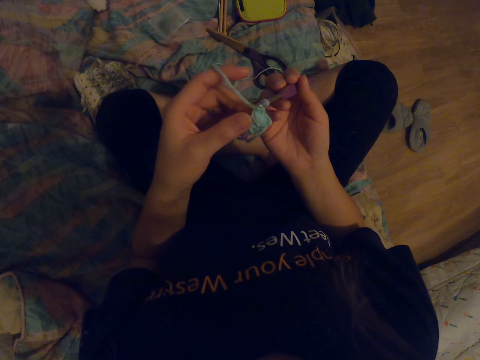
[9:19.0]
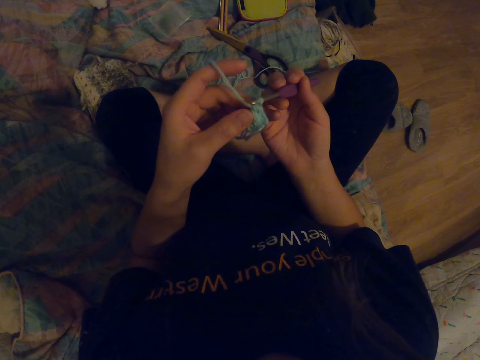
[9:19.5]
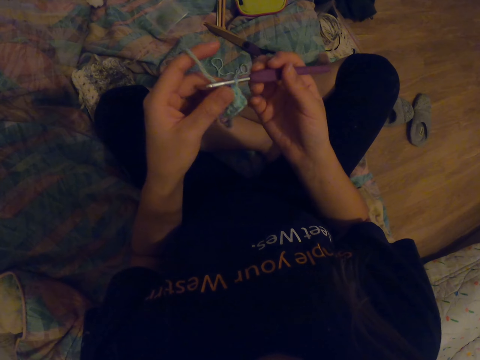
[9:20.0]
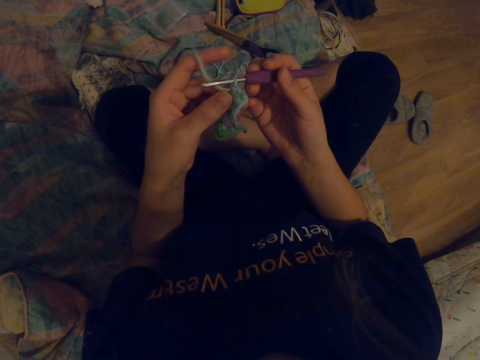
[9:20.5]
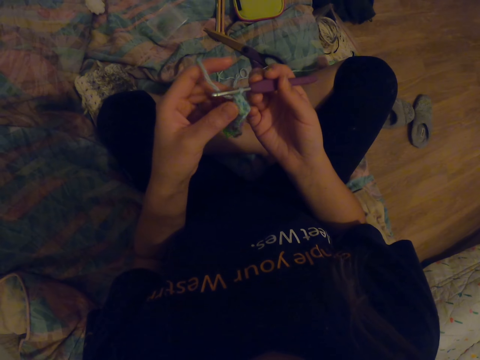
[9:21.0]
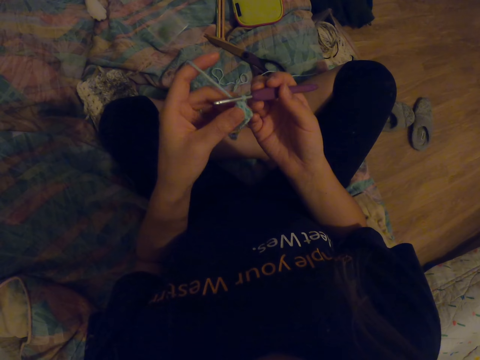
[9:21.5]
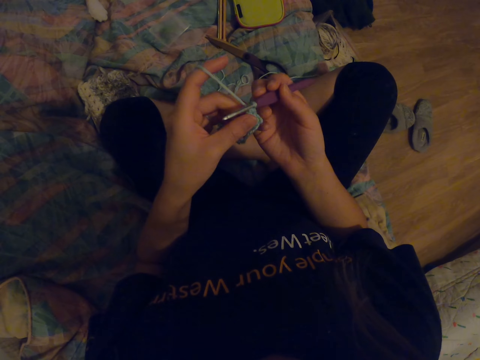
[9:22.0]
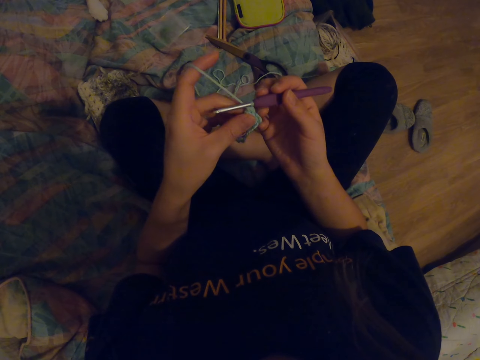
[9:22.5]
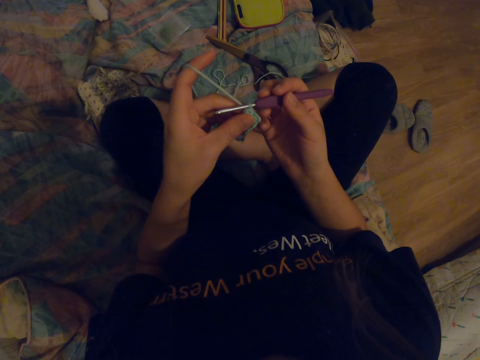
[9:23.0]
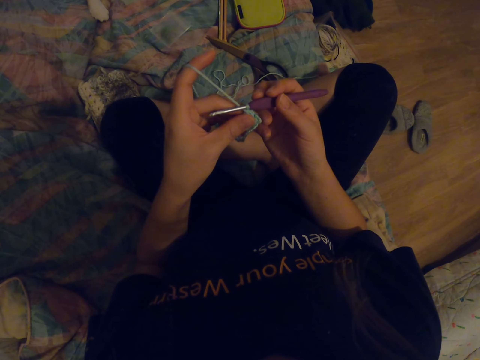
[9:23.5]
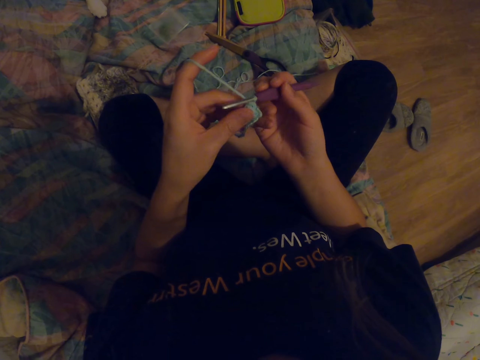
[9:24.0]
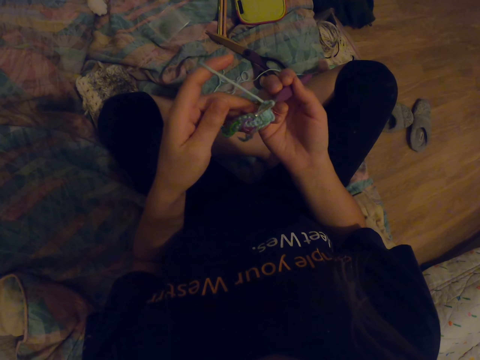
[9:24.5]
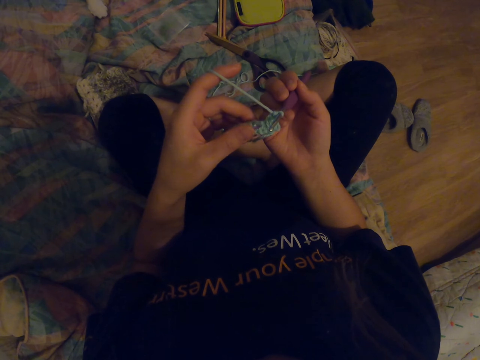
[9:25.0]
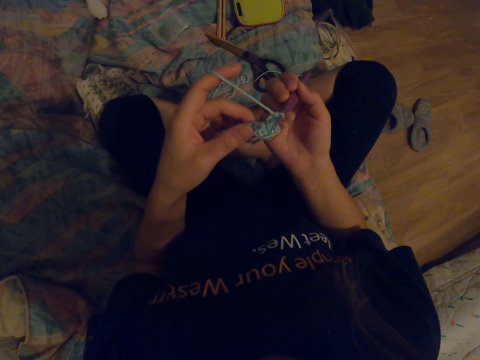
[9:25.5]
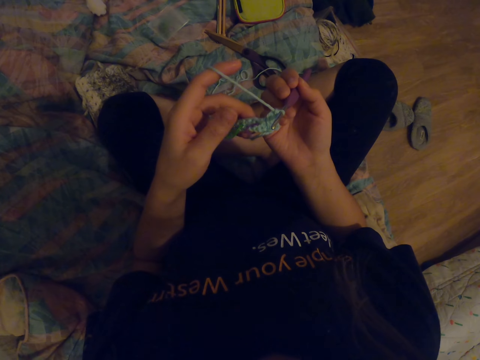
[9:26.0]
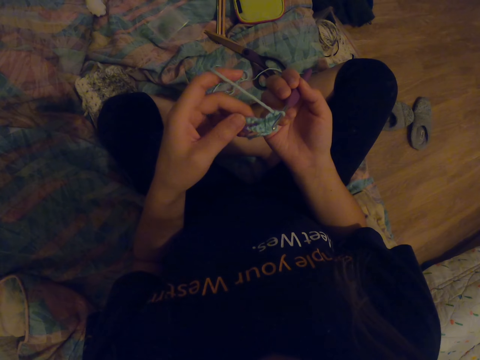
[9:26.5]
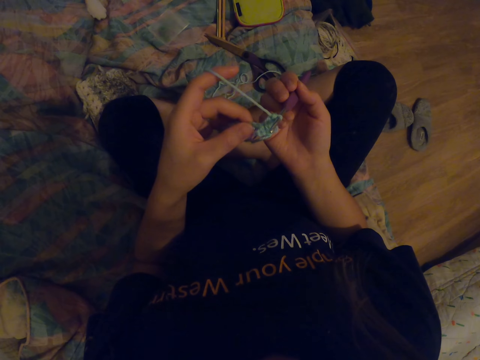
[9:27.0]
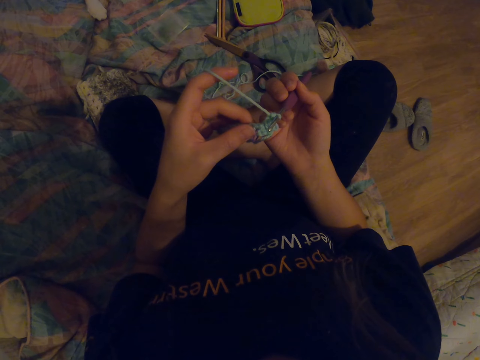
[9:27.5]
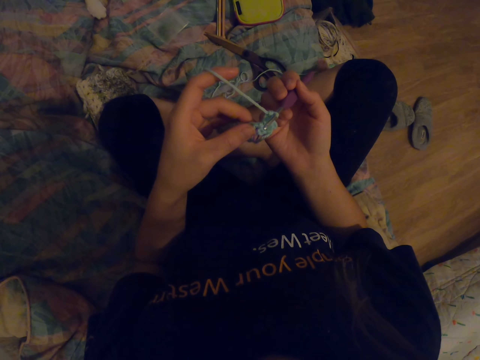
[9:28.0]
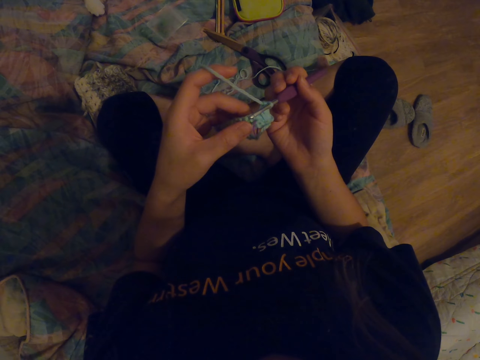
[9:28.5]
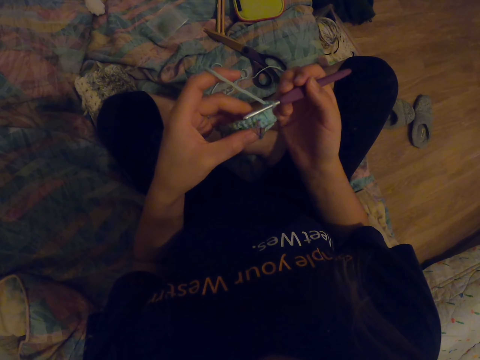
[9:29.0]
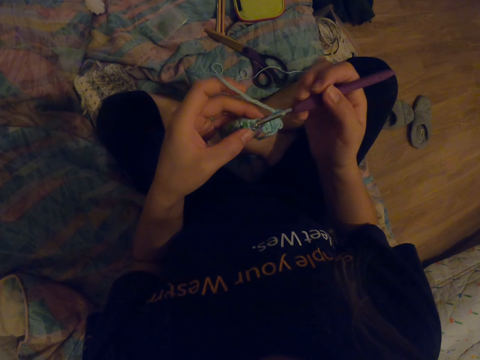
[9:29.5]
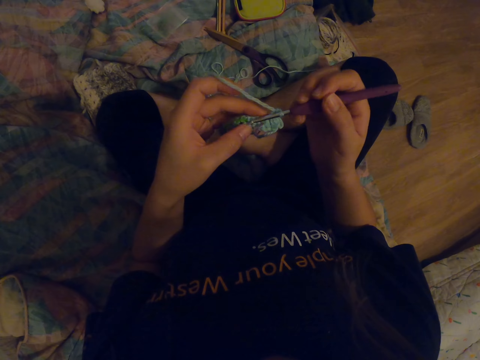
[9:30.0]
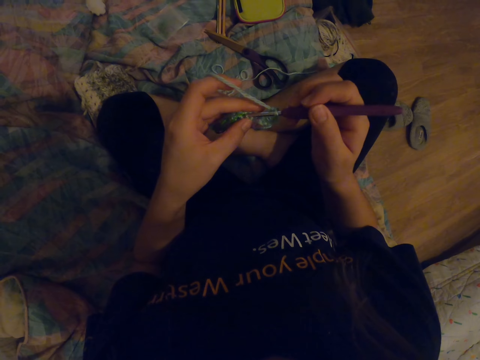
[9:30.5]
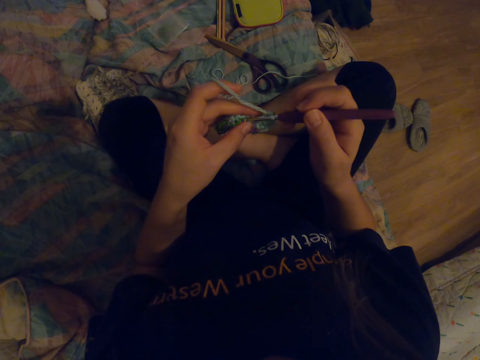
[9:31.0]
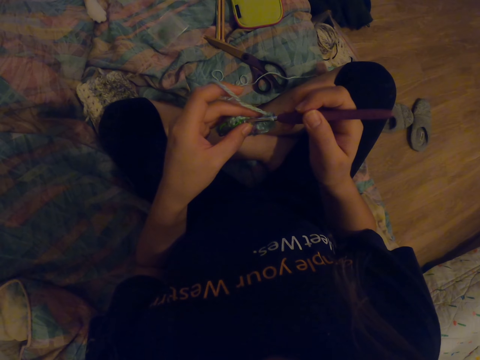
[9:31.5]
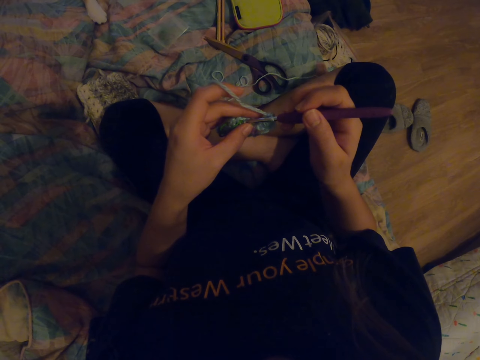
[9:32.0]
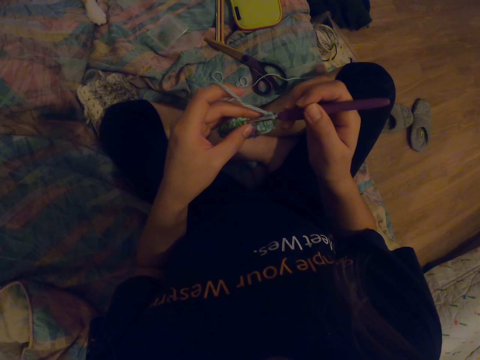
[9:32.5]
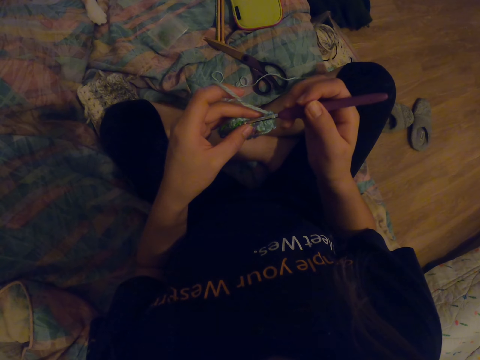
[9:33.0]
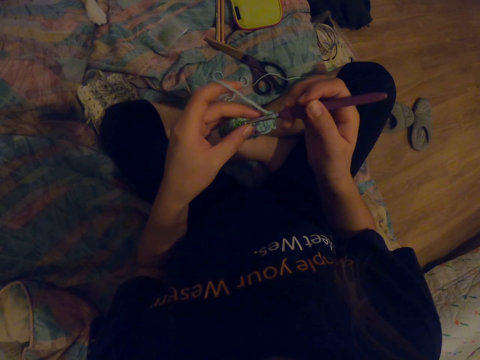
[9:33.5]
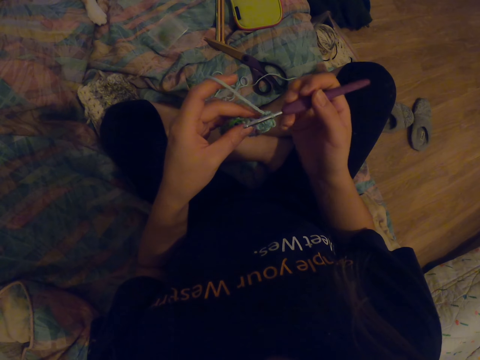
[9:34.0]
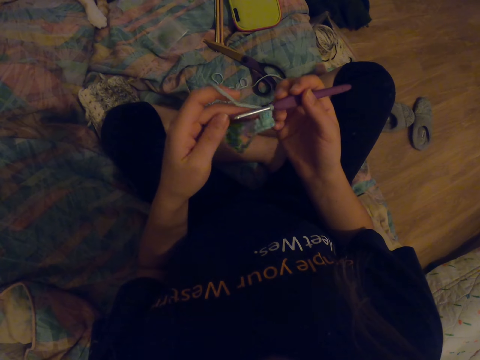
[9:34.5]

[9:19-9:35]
The camera wearer knits the fabric with a crochet hook. They watch the video in the phone.

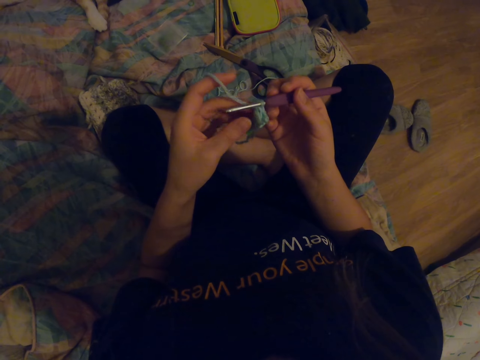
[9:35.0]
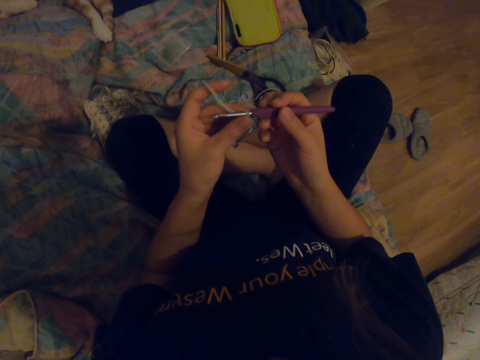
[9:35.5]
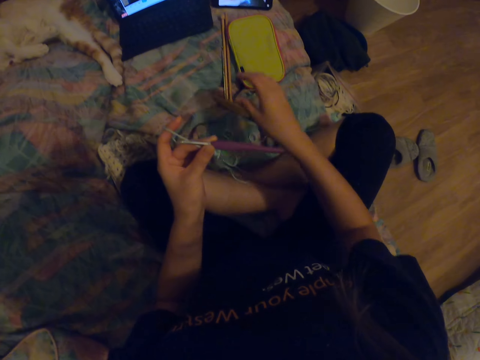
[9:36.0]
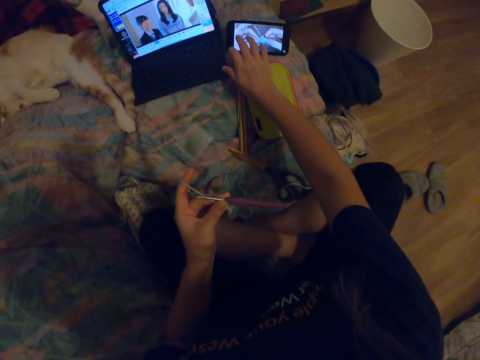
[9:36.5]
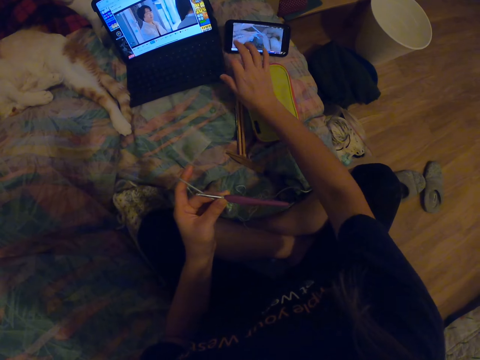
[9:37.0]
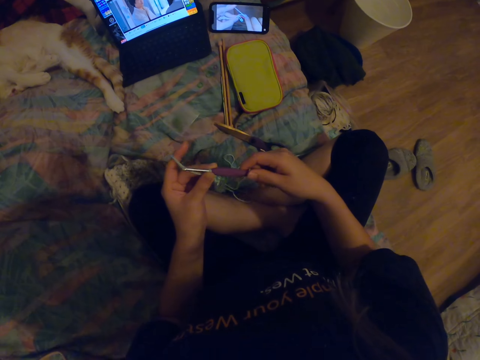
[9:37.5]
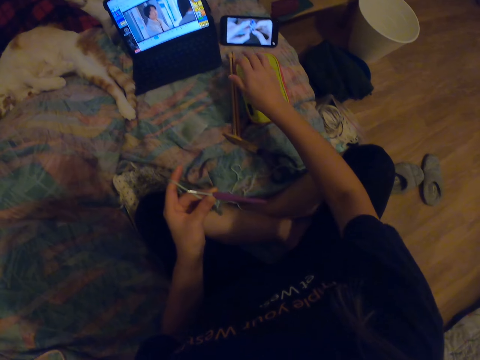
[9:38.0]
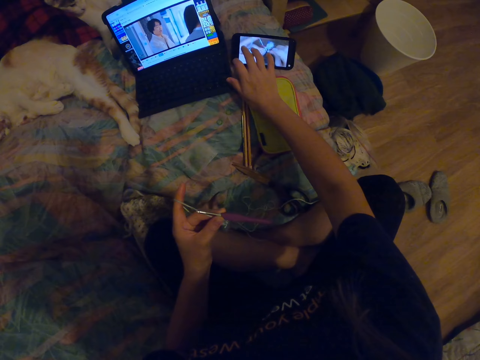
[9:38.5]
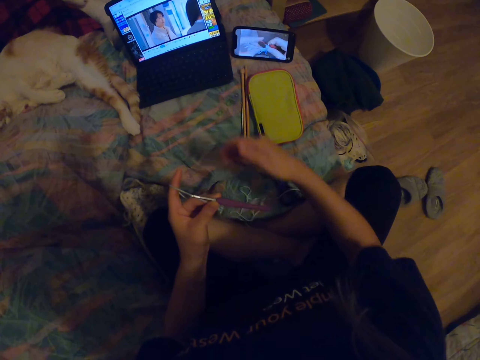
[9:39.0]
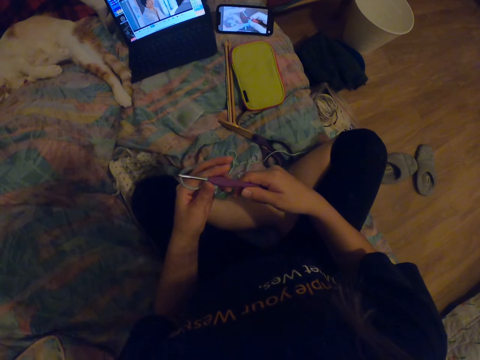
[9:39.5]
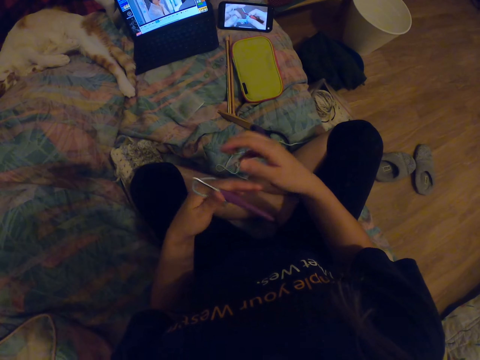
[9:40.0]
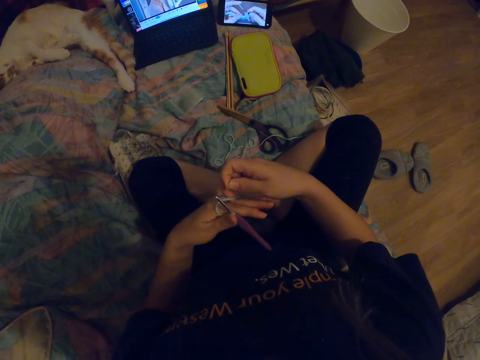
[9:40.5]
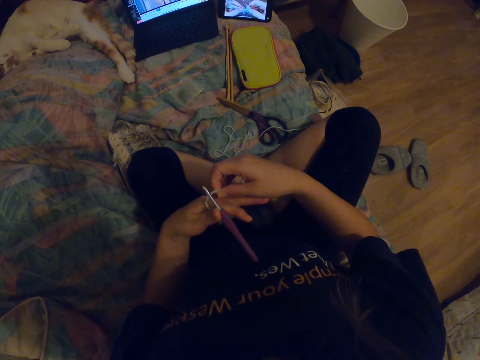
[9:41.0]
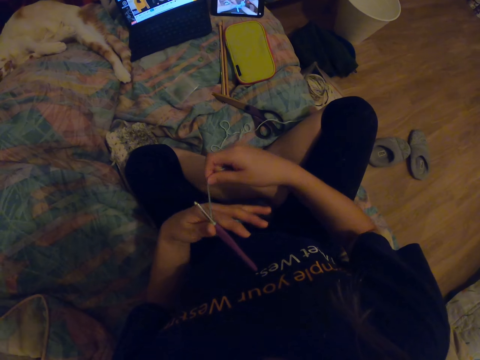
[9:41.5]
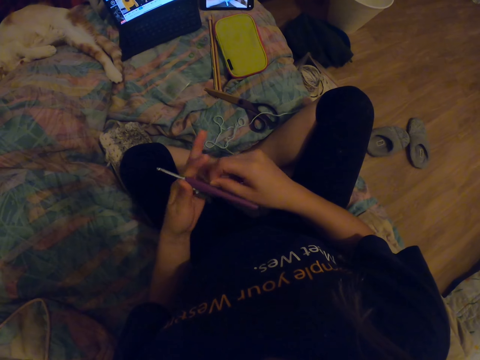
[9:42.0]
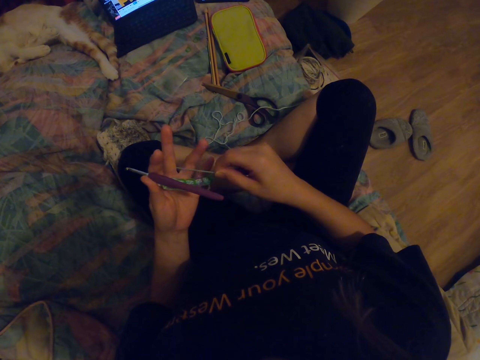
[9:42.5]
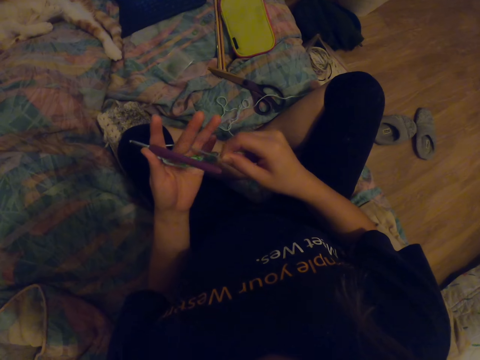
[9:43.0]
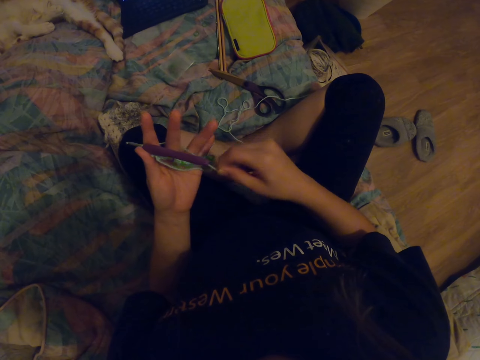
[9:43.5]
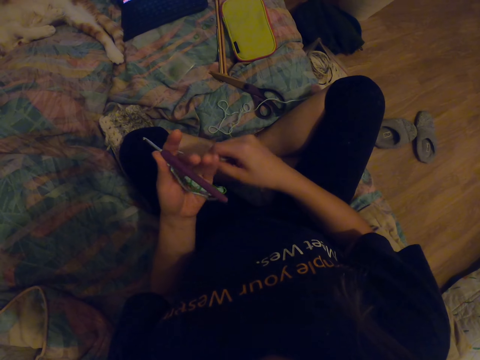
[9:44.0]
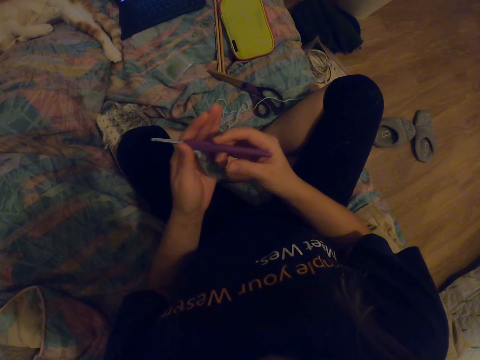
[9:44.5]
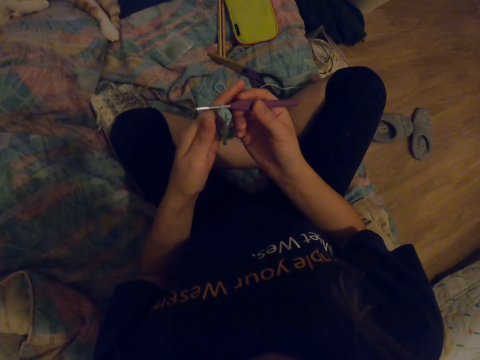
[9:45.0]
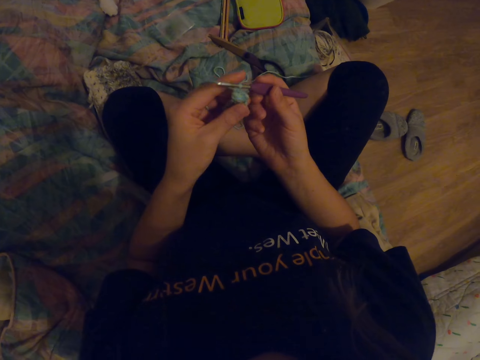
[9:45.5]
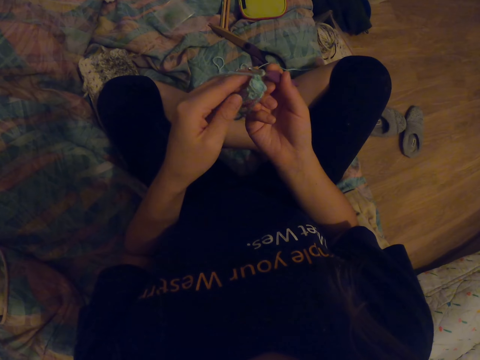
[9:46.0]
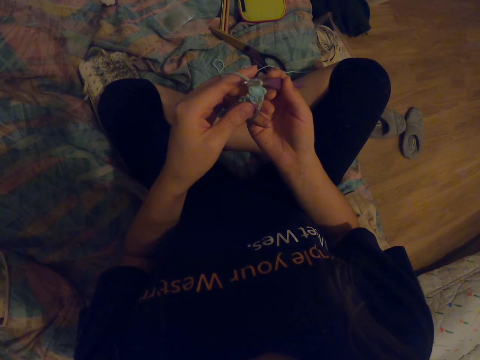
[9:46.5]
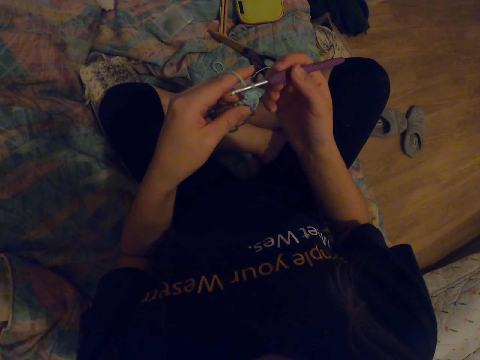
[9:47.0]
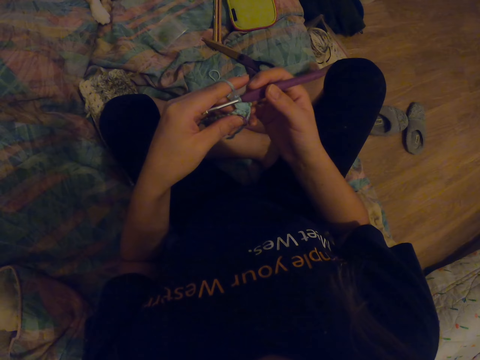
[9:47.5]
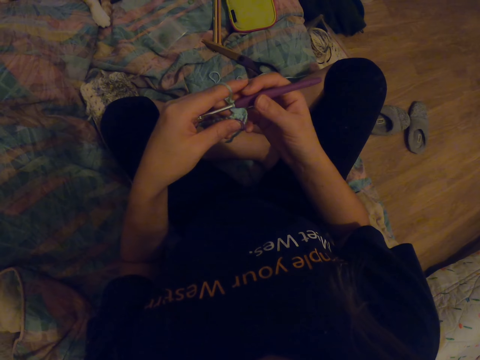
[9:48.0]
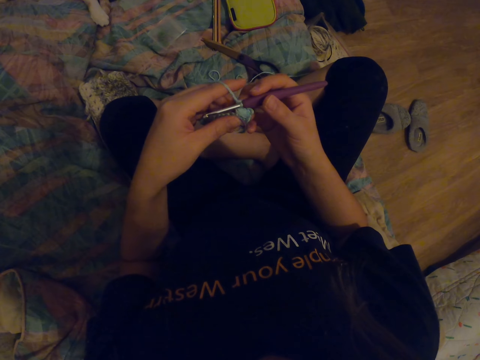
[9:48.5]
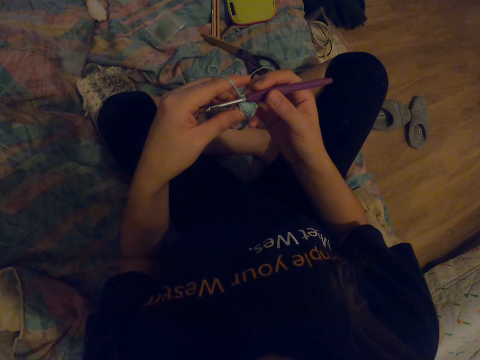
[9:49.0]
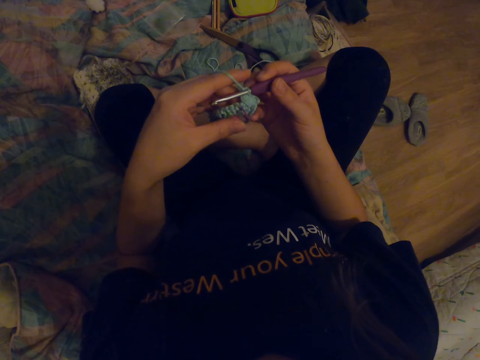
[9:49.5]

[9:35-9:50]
The camera wearer touches the laptop. They scroll the phone, twist the yarn on the hand and look at the fabric.
